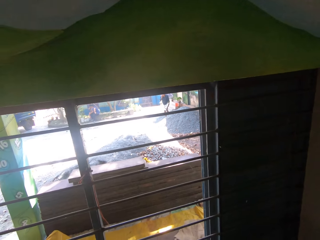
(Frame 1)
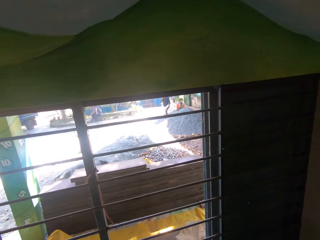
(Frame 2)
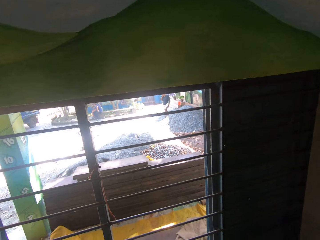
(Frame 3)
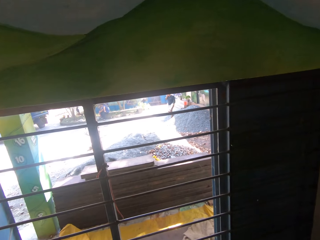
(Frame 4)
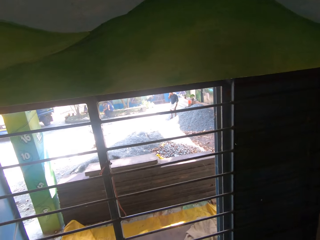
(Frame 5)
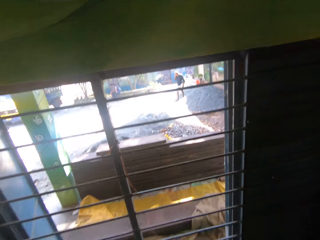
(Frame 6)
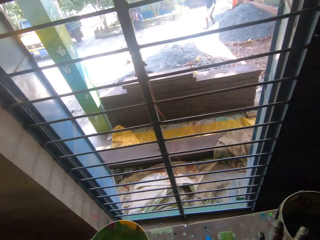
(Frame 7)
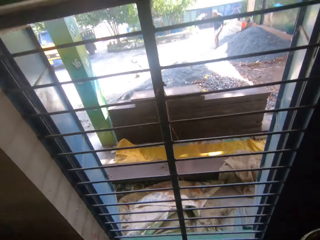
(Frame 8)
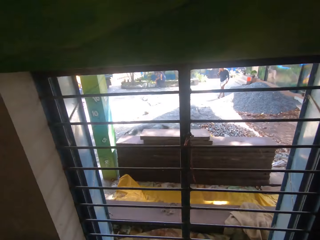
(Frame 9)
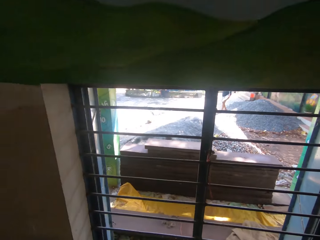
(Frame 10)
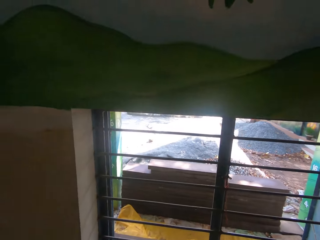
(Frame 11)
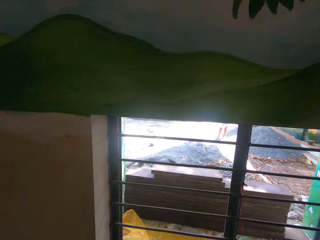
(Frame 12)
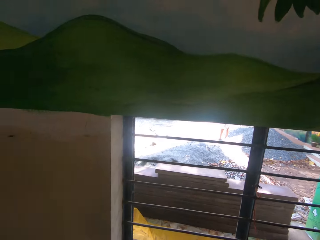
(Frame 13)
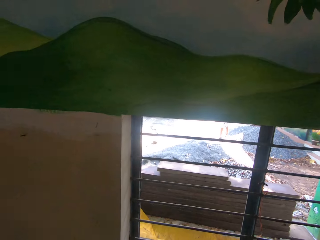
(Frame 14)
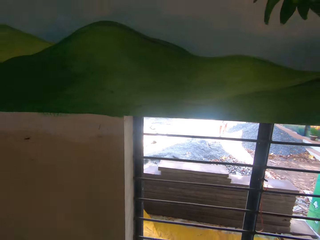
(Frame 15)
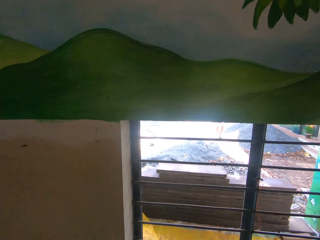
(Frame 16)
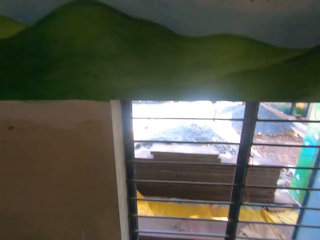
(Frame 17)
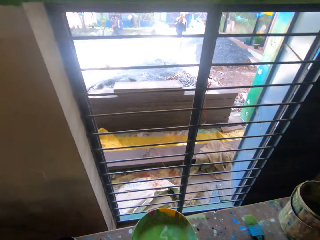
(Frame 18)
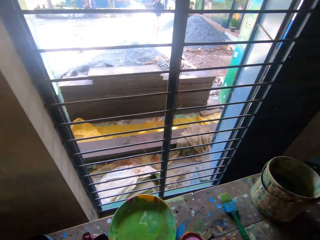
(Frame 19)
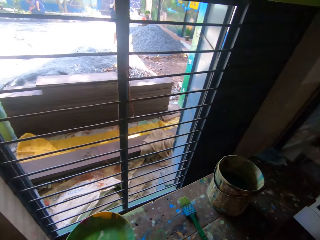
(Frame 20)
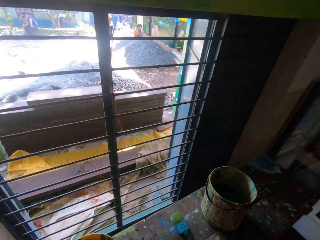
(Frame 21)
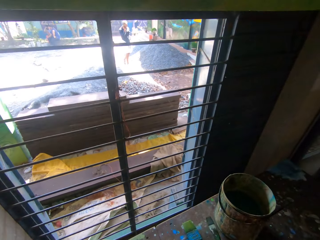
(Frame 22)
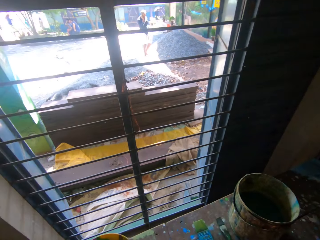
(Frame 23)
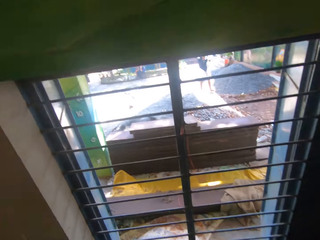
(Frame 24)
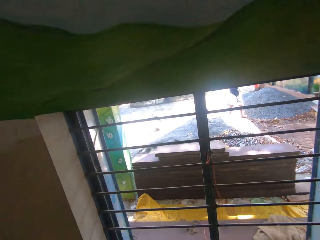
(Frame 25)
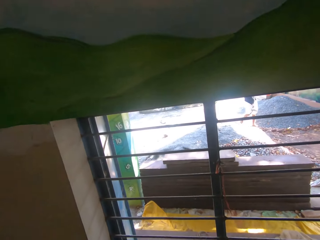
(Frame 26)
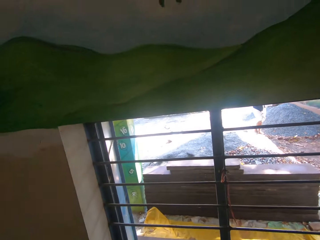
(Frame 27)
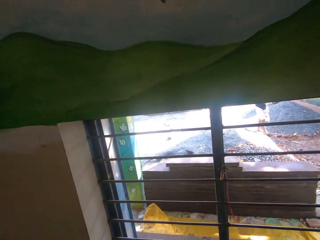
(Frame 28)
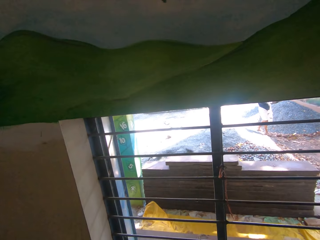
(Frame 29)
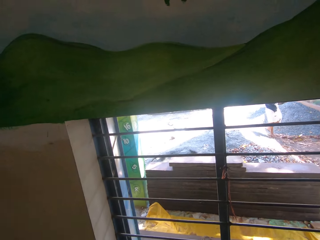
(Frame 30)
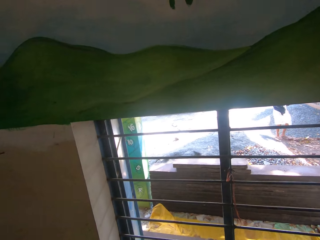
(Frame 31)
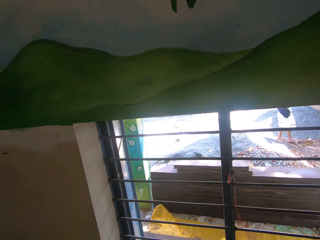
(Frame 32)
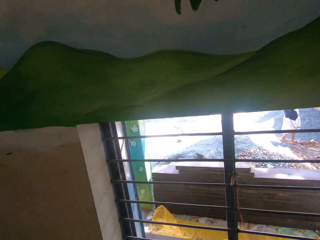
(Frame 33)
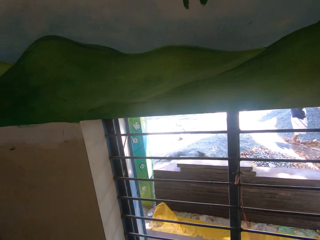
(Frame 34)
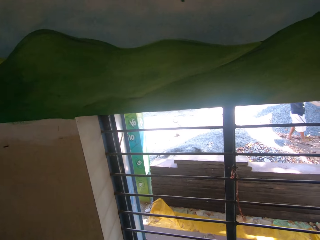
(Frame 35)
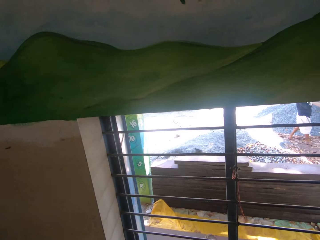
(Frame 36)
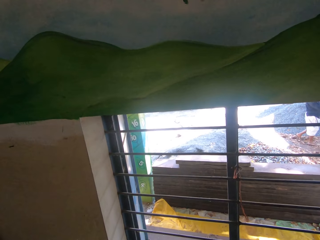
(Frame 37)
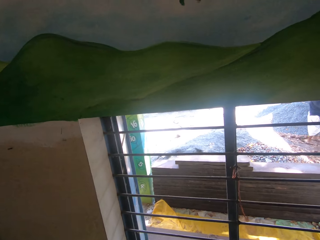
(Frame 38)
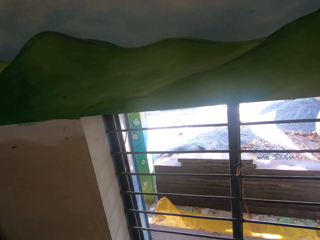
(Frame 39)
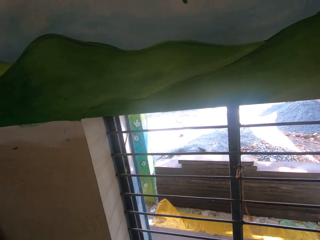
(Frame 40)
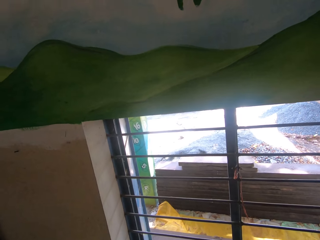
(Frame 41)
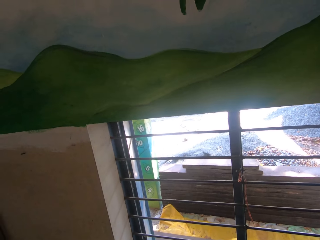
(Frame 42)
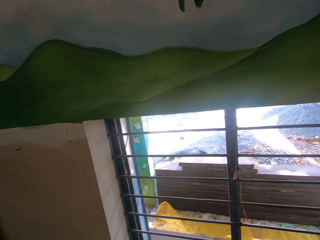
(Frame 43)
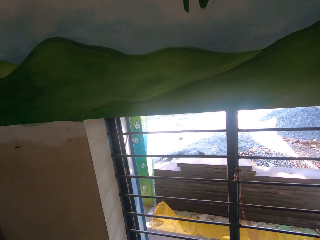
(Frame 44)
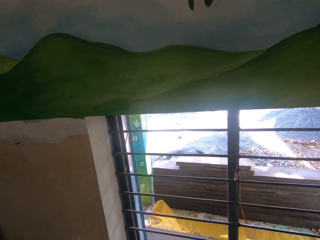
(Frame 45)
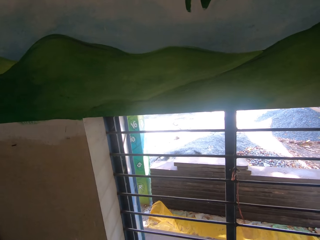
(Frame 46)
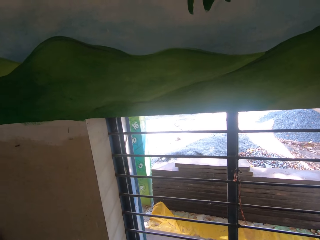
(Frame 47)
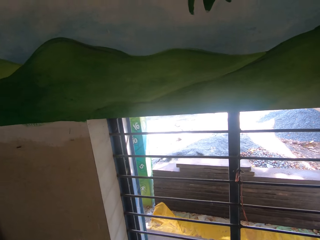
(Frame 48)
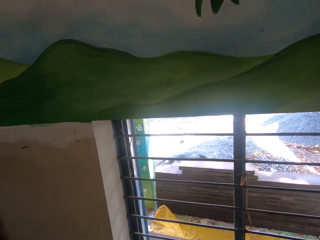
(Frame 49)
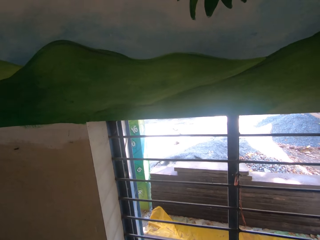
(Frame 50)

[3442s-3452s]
A man walks outside. The camera wearer puts the brush down.

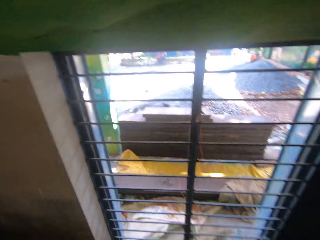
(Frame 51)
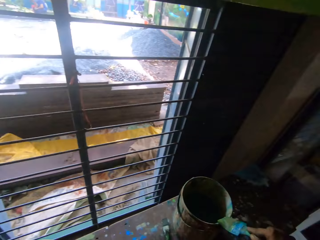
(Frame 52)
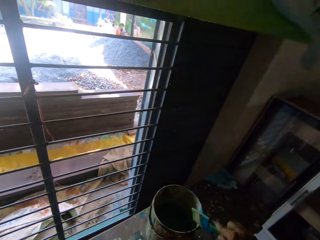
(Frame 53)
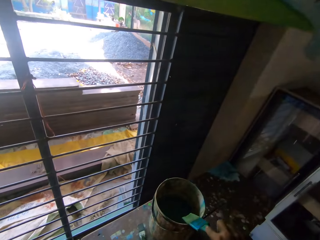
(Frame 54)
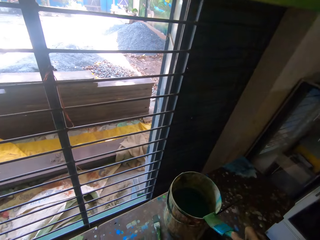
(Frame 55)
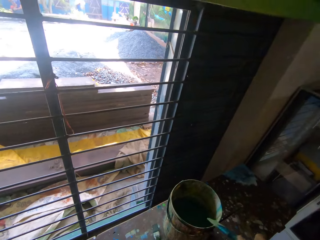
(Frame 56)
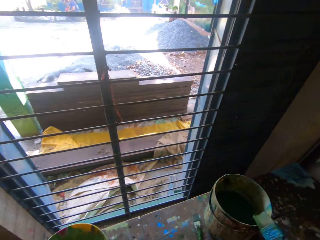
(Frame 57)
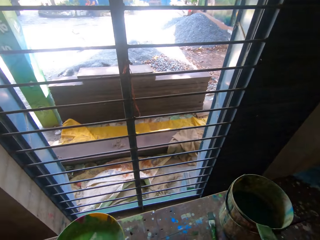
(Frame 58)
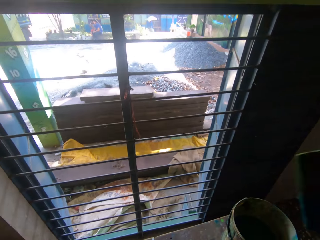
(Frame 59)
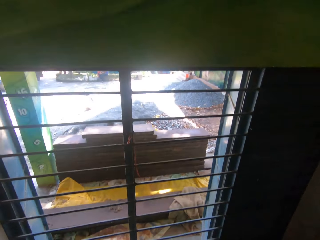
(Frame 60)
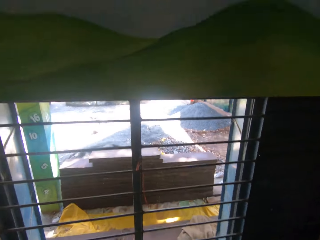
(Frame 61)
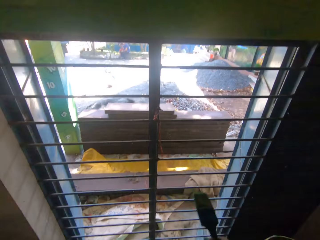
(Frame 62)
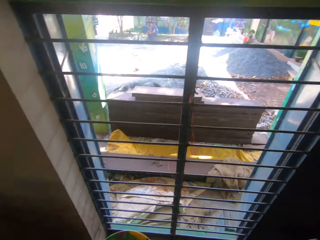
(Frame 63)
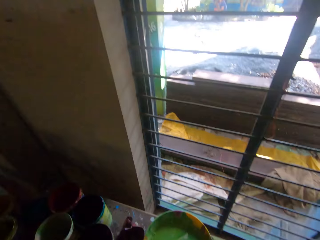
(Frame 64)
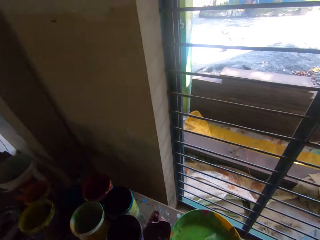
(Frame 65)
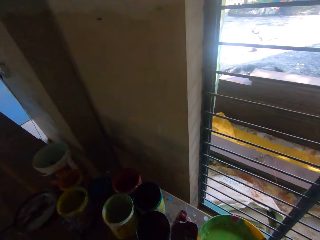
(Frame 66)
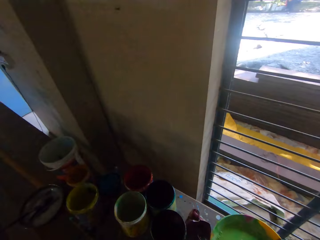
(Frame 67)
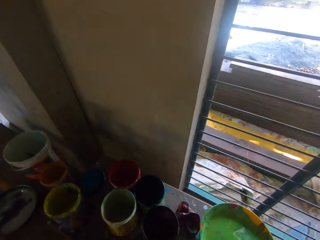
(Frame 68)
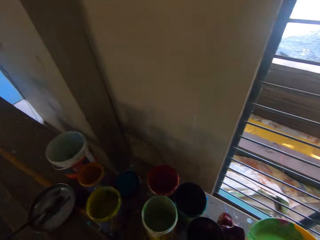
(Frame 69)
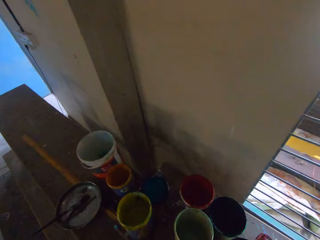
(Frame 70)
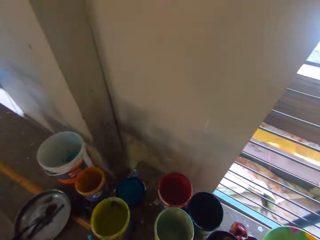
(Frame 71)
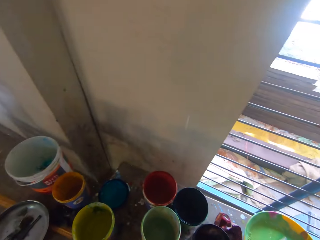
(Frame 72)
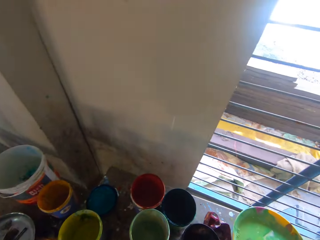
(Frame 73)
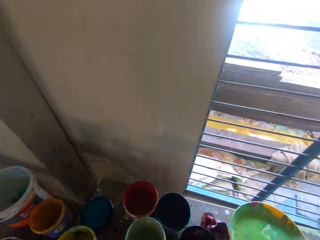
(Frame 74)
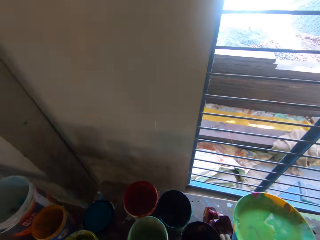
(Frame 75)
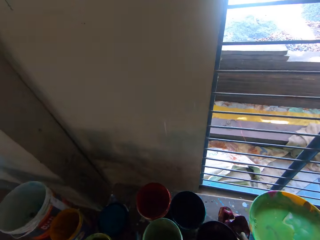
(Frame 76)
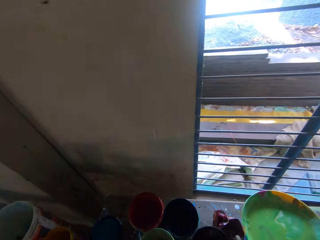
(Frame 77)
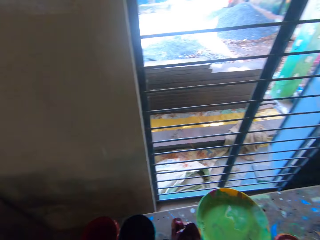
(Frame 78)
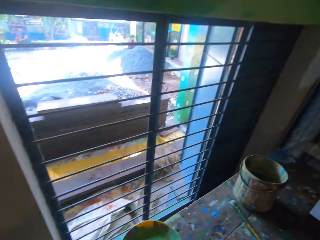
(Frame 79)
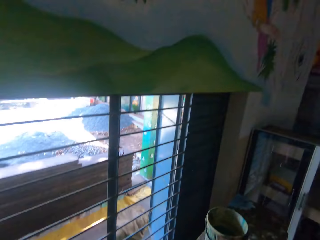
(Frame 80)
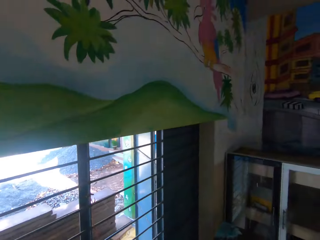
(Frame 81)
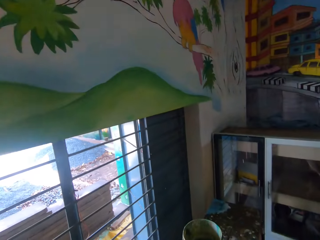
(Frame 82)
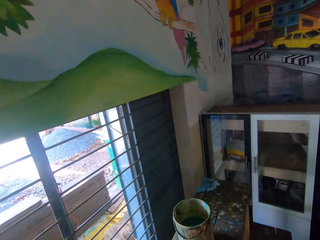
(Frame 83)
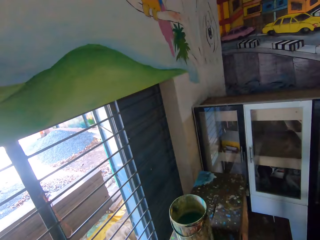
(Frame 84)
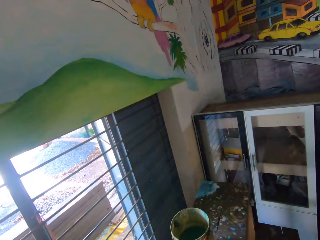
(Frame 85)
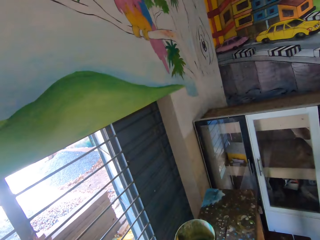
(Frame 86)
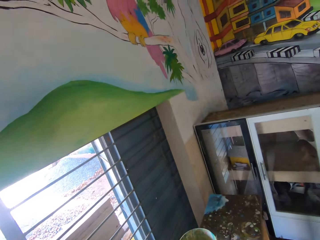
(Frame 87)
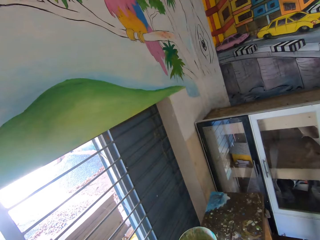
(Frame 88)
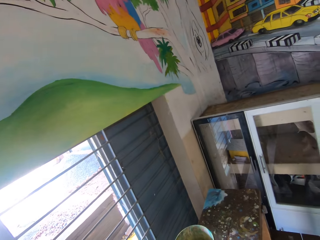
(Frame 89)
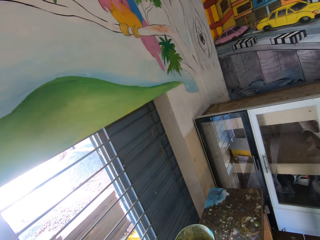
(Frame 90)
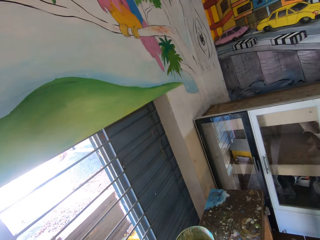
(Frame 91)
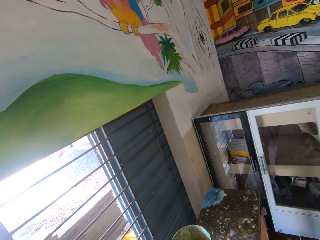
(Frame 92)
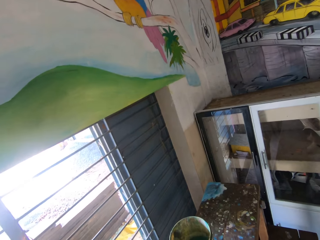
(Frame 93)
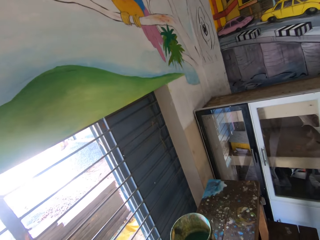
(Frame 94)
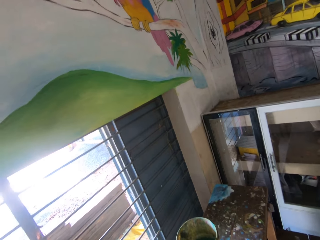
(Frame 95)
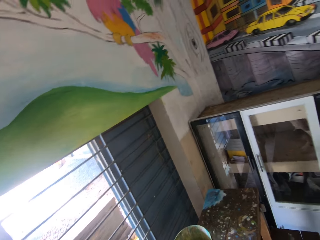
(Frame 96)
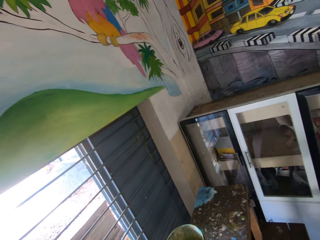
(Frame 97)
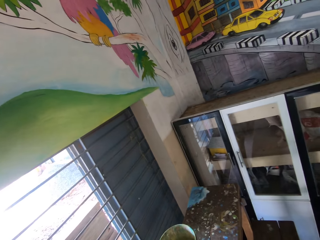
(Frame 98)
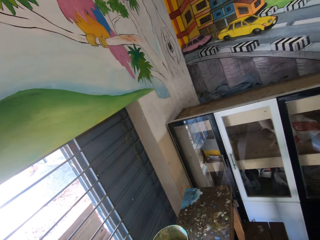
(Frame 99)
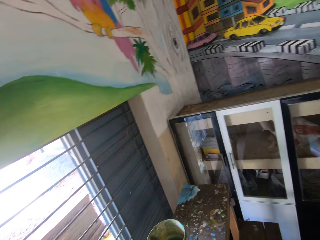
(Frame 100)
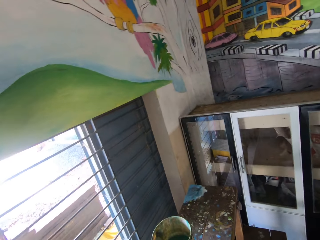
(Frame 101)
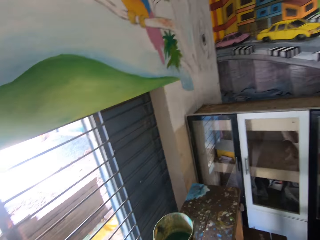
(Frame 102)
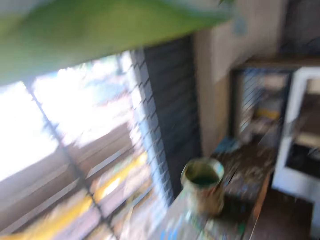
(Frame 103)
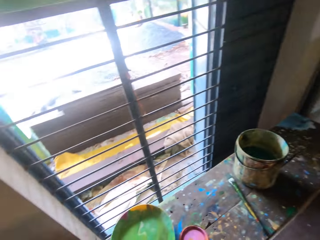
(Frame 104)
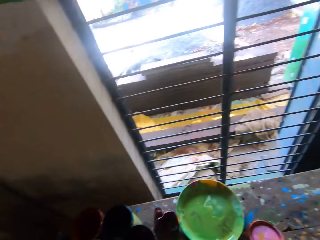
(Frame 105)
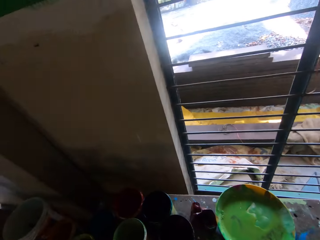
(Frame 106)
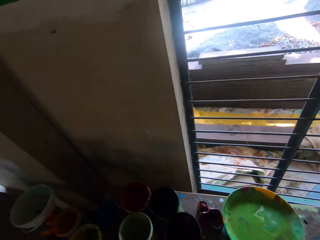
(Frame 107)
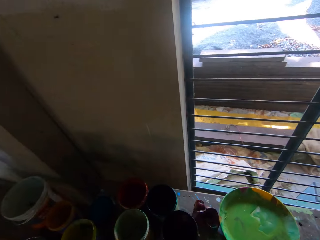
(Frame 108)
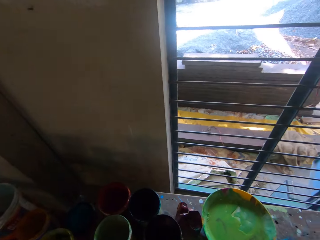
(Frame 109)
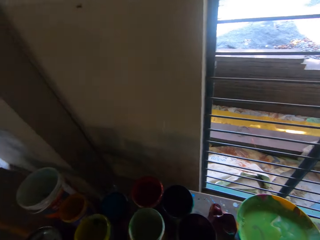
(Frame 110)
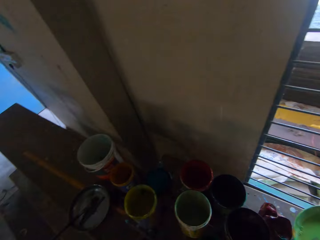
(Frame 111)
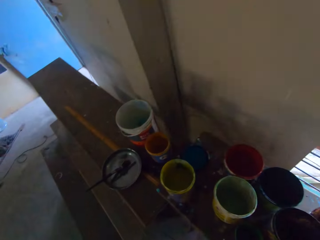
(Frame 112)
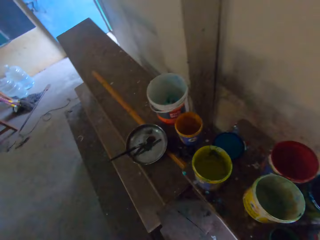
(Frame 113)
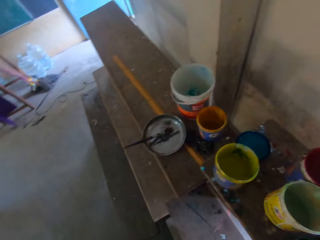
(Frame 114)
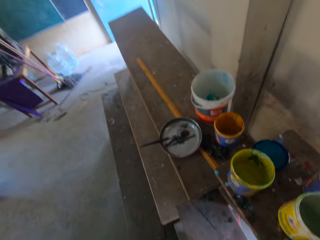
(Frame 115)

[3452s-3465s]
The camera wearer dabs paint on the bucket of paint with the brush in his right hand. He puts the brush in a container. He shakes the brush in his right hand. He puts his right hand in the paint bucket. He moves the container.
